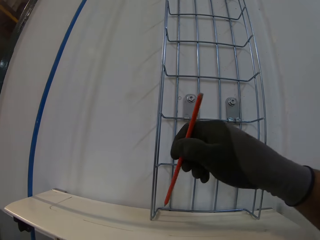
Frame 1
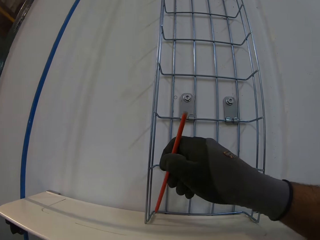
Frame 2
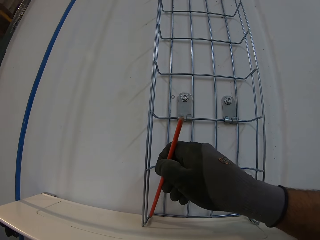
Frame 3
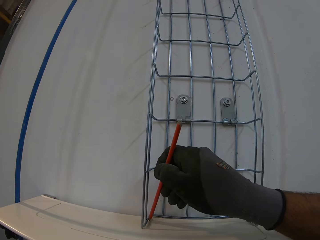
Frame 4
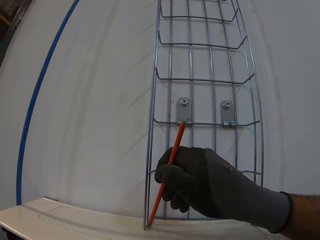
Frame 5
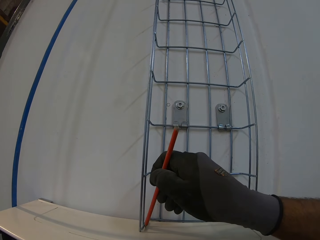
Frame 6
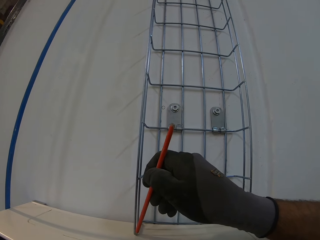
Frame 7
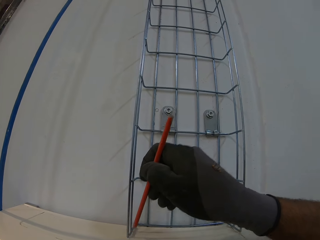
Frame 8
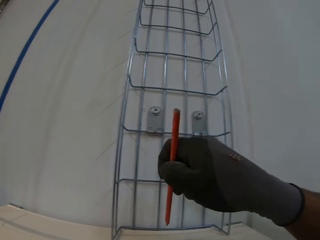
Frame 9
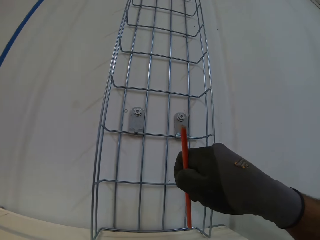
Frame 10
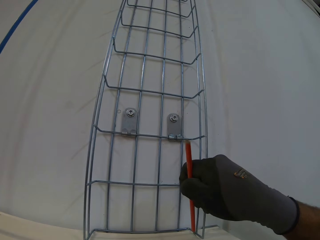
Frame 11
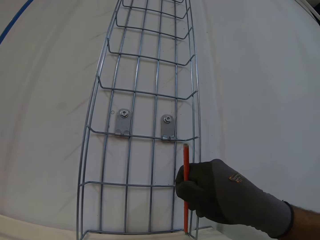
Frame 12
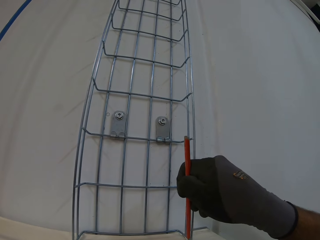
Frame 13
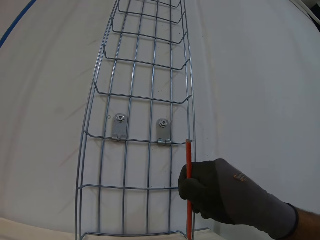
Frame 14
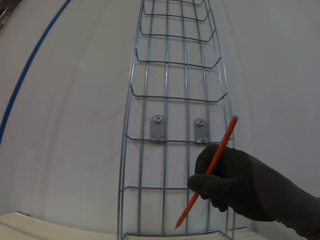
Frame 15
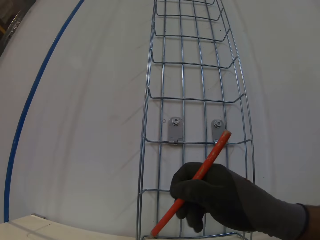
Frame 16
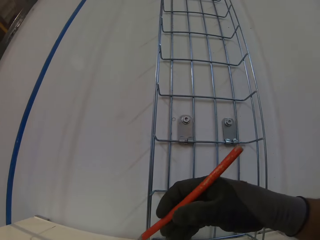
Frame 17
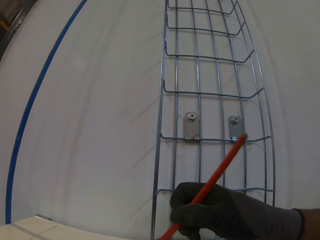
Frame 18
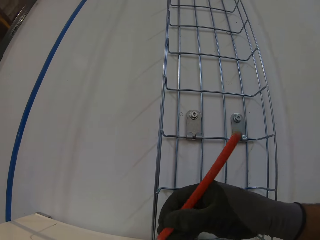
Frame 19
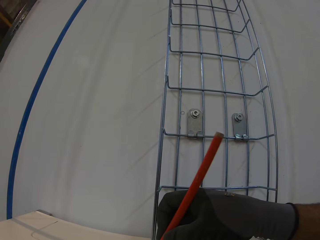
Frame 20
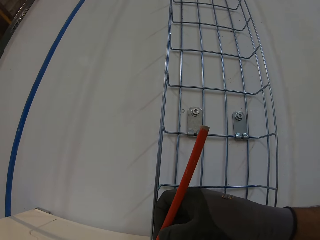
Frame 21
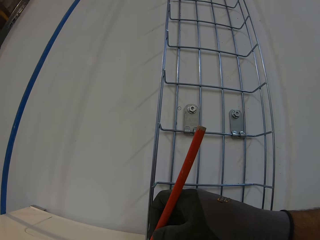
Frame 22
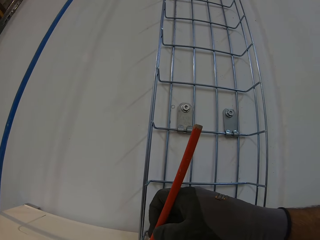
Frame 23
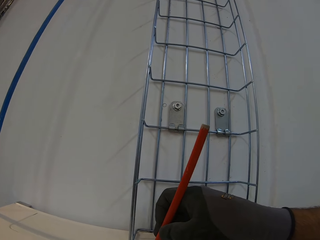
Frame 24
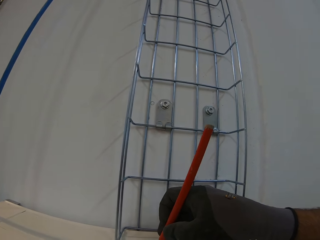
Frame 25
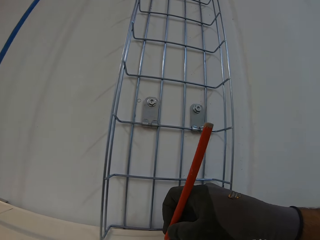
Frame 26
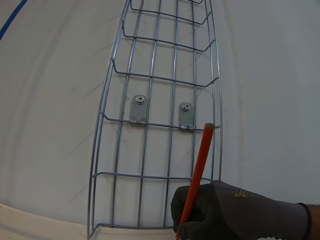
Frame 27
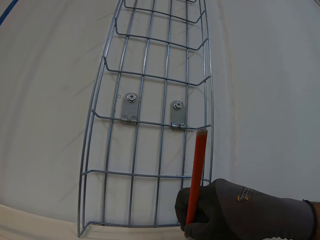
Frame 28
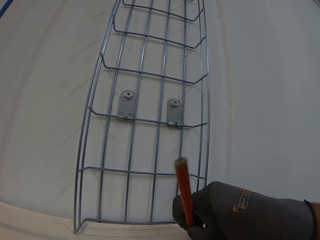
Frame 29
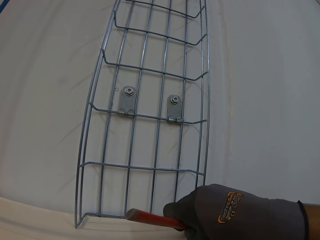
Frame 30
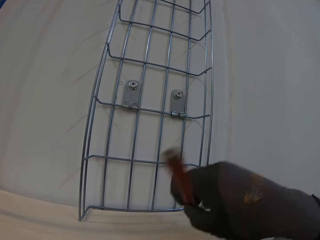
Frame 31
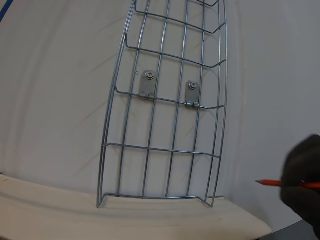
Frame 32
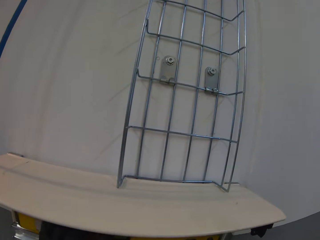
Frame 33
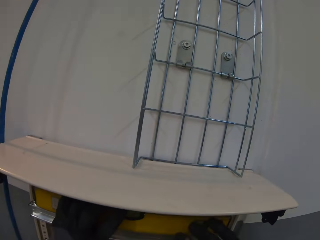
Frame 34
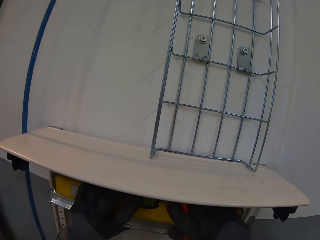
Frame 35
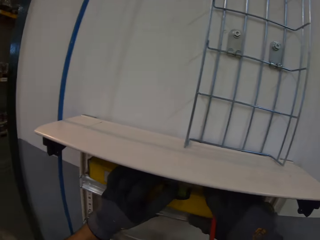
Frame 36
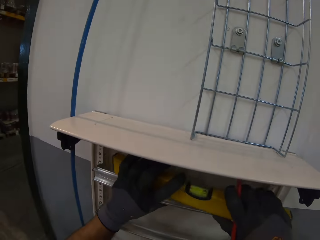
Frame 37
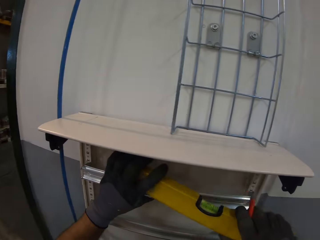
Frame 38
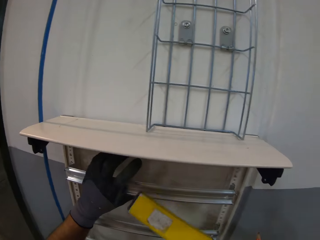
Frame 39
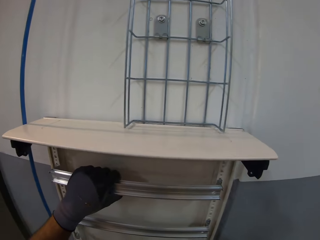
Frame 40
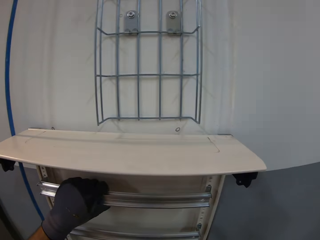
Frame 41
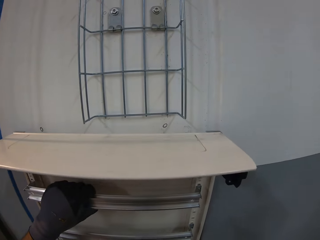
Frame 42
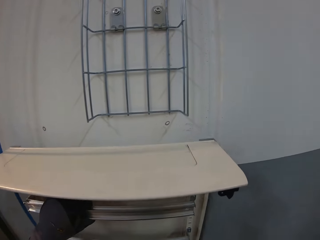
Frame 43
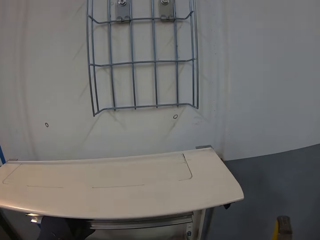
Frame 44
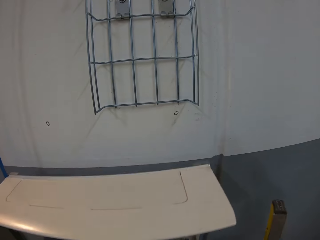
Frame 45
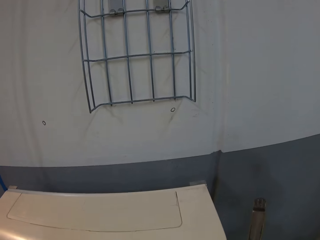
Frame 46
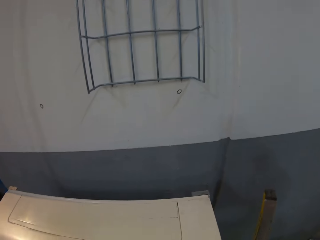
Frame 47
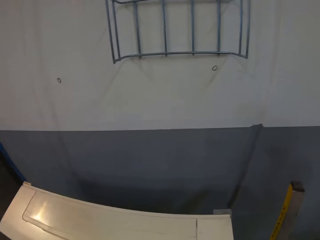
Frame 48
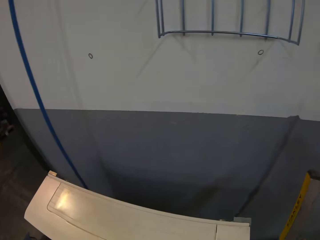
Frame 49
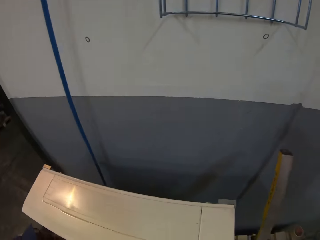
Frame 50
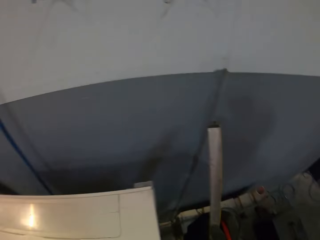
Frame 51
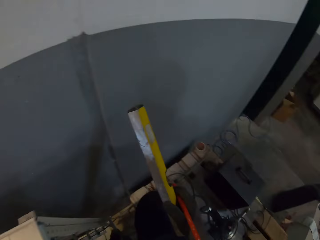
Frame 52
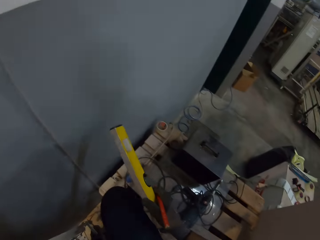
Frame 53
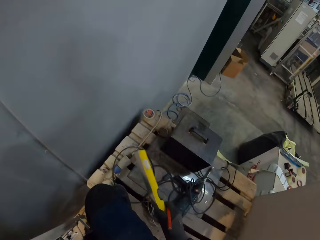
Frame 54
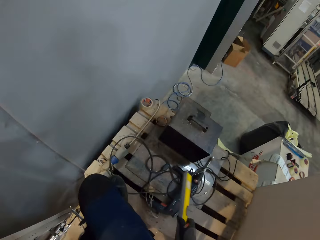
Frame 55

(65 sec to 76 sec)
The camera wearer puts a mark on the ladder with the pencil. They hold the spirit level and remove the level ruler on the top shelf. They drop the ladder and remove the shelf holder from the wall.

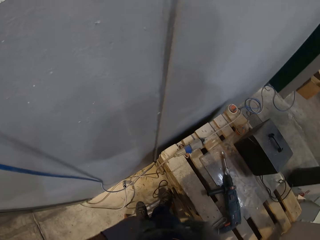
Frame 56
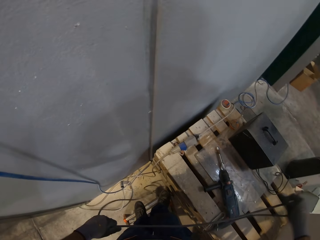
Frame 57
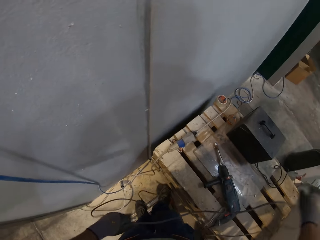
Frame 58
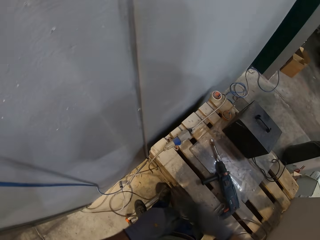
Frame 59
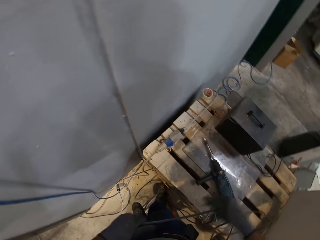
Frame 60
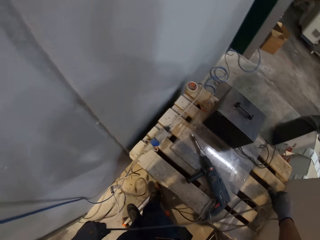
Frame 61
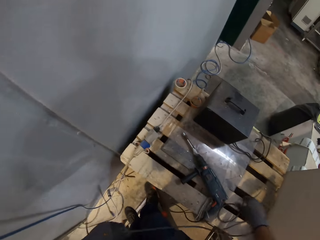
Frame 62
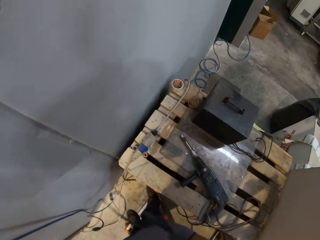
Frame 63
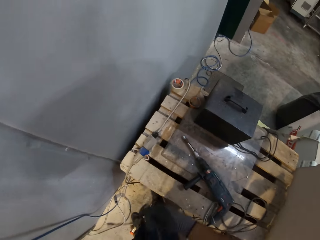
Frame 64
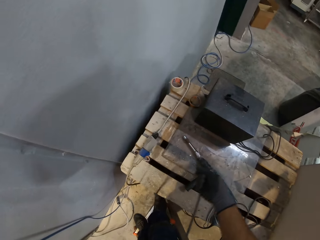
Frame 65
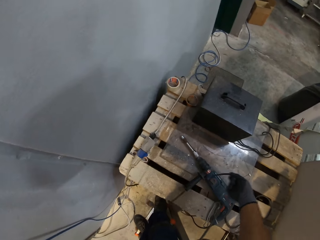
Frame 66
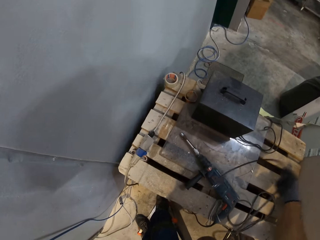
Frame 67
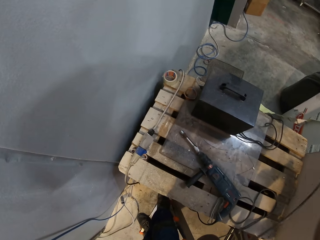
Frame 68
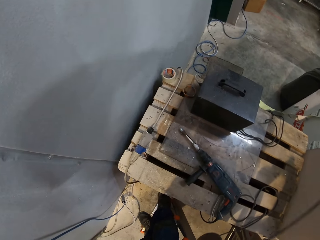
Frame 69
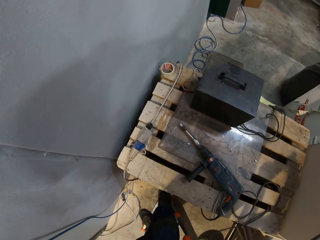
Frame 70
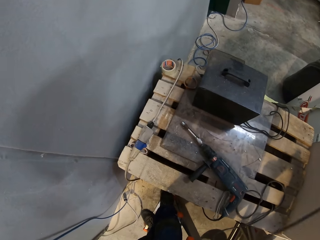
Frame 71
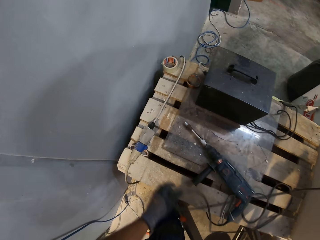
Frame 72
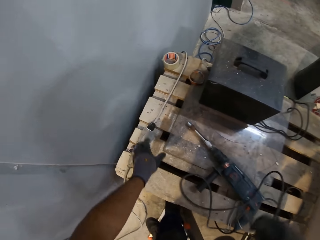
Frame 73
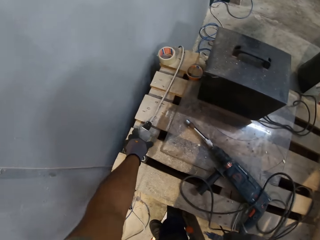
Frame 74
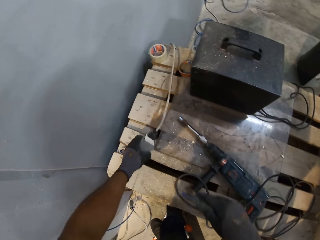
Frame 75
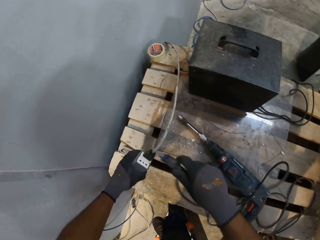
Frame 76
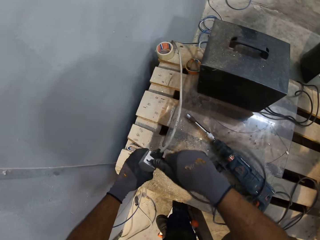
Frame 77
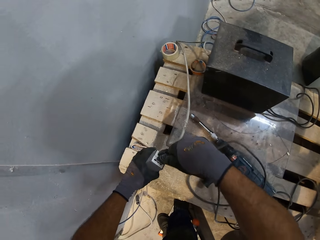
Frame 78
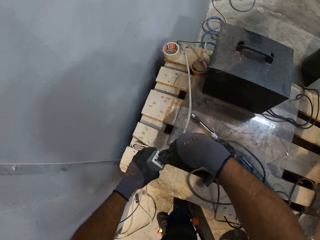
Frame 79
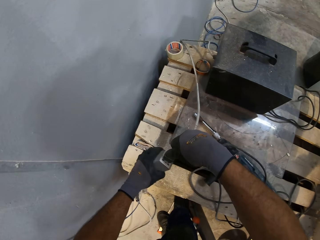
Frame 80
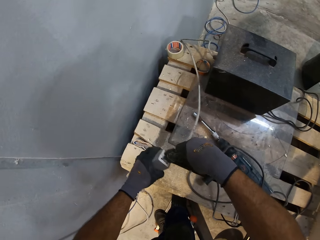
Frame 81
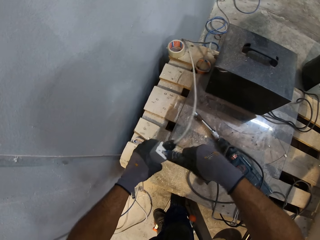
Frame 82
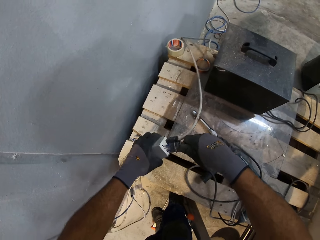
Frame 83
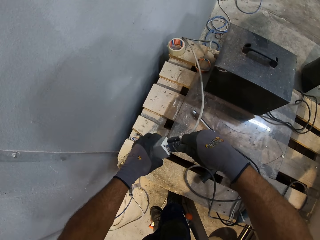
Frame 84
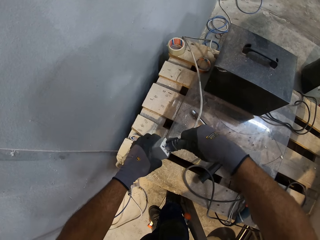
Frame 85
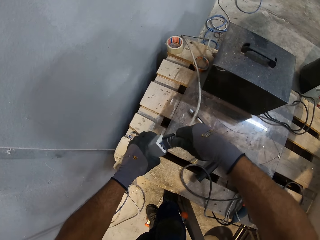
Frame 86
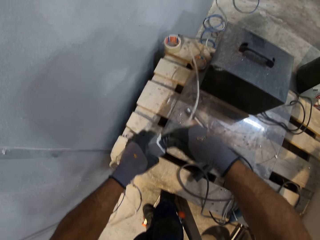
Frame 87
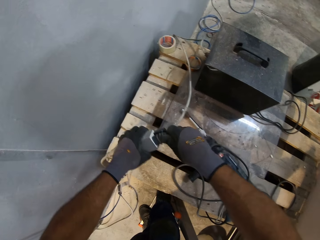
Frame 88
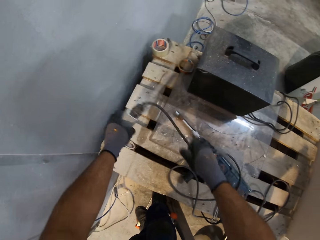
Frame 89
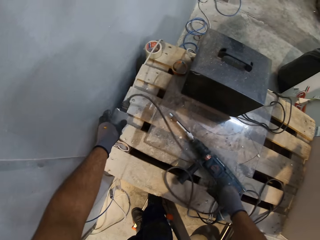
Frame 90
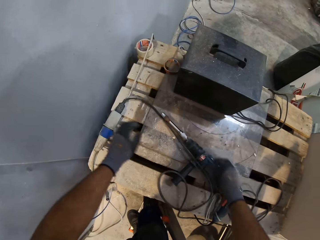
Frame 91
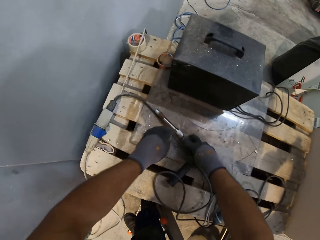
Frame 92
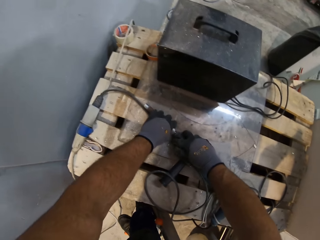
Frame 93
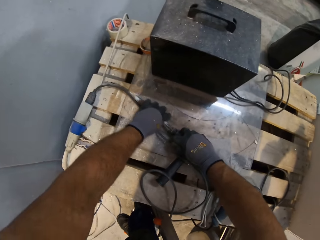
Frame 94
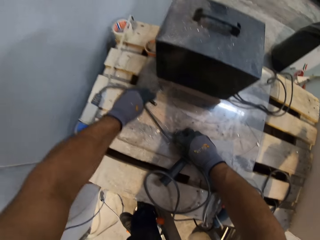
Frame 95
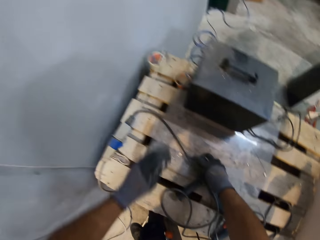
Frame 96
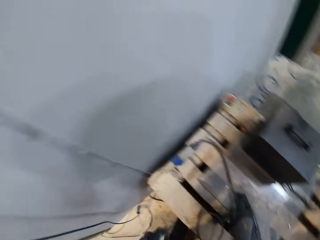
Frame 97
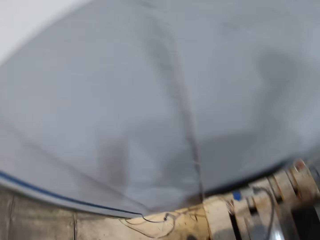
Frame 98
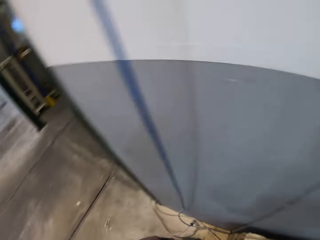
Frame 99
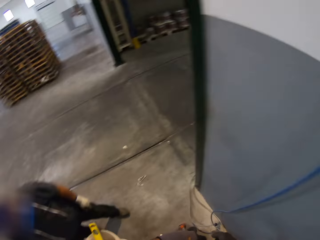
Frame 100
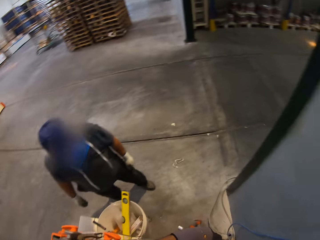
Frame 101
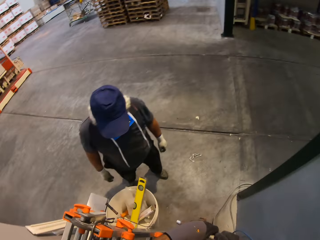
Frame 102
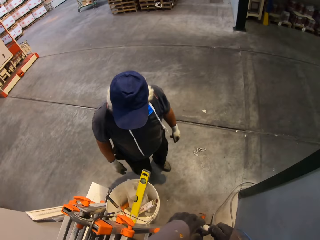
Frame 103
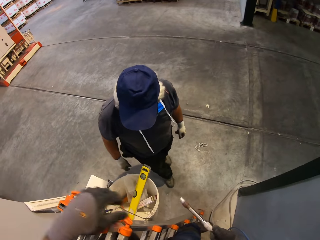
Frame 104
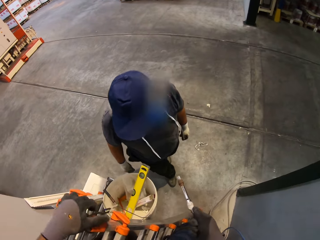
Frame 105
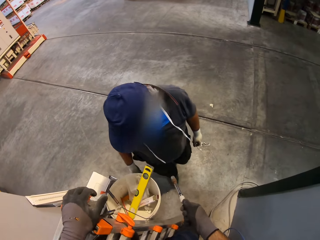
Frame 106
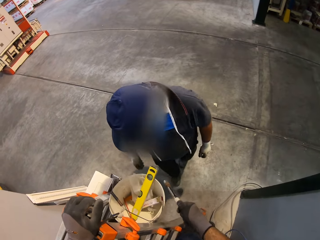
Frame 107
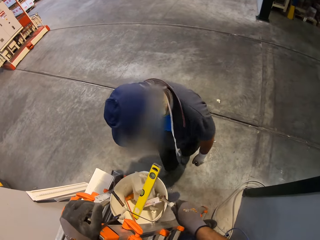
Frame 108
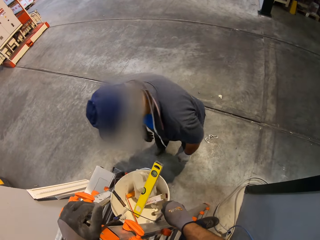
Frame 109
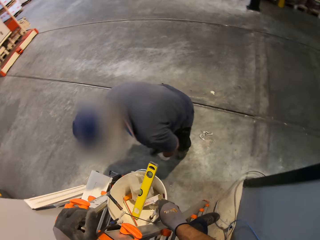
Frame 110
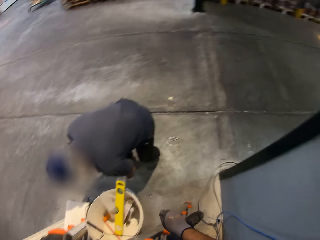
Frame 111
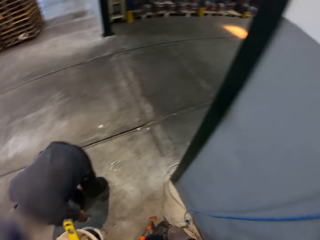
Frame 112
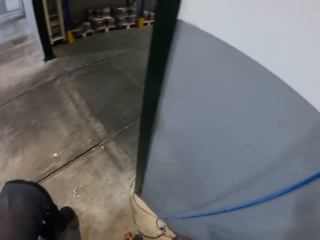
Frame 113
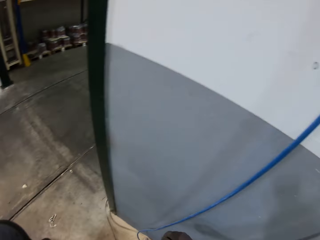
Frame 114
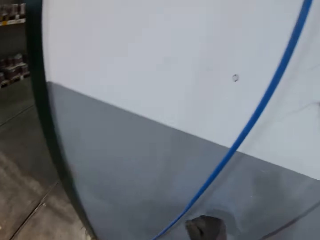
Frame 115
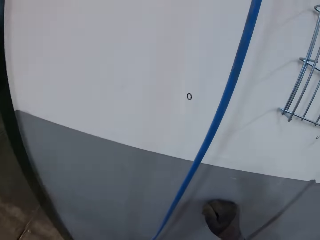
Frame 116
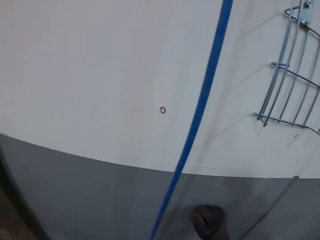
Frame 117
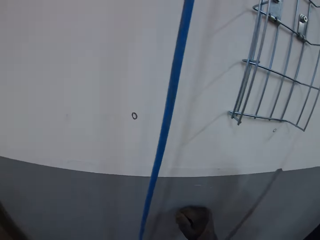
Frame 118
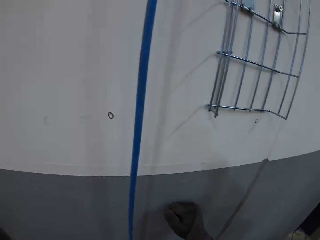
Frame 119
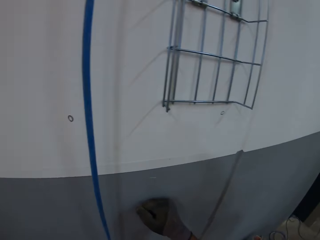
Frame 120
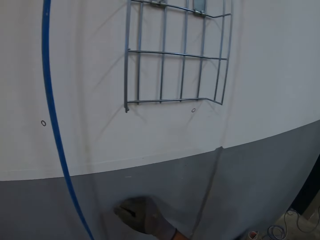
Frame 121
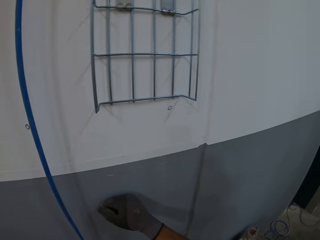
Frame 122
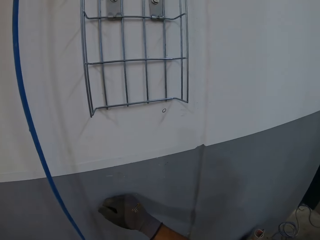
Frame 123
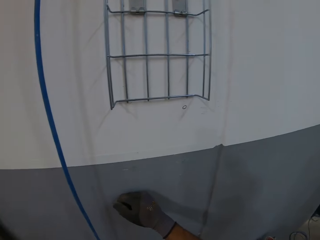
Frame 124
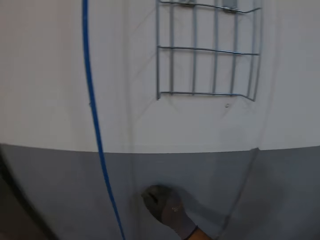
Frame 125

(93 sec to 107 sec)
The camera wearer pulls the power cable. They pick up an extension, connect the driller to power and connect the cable to the extension. They remove the drill bit and pick up the driller. They look around. They drop the drill bit. They look around.
